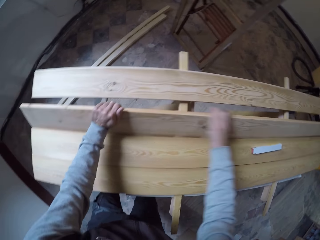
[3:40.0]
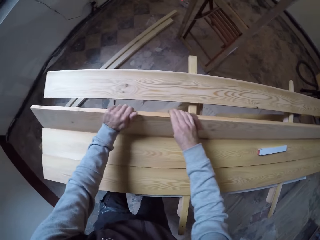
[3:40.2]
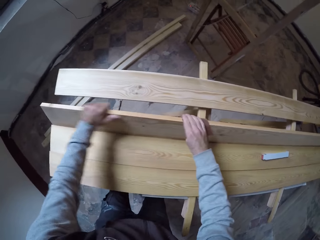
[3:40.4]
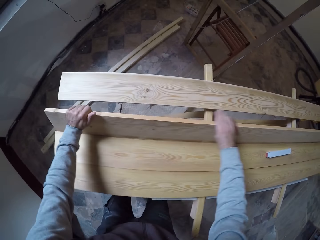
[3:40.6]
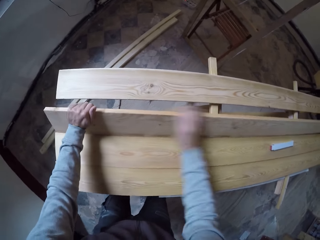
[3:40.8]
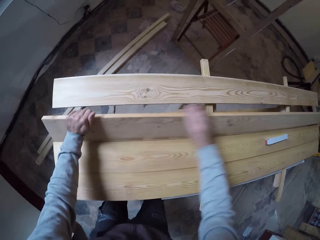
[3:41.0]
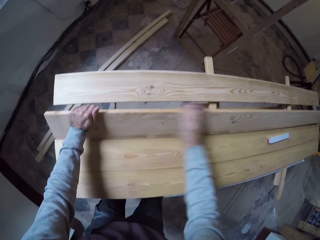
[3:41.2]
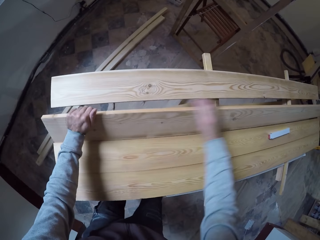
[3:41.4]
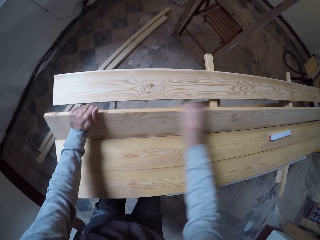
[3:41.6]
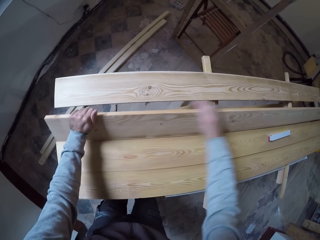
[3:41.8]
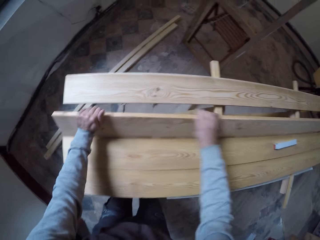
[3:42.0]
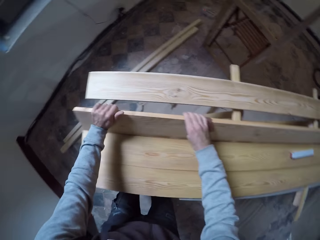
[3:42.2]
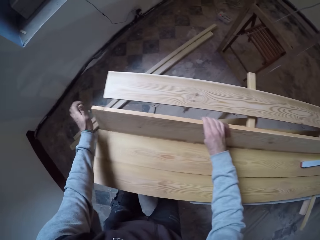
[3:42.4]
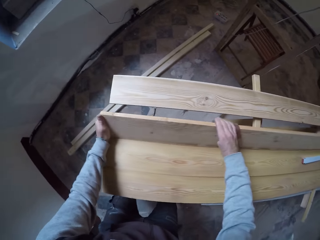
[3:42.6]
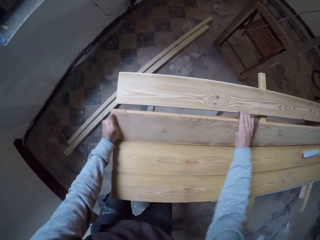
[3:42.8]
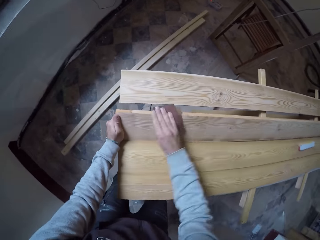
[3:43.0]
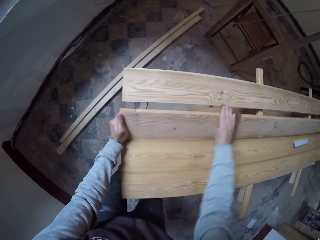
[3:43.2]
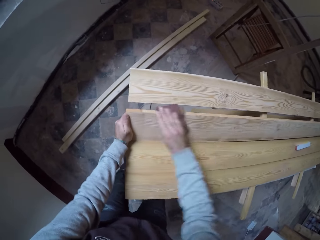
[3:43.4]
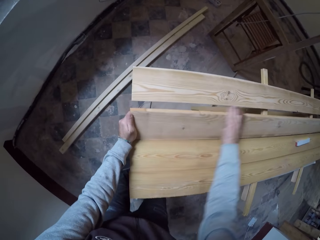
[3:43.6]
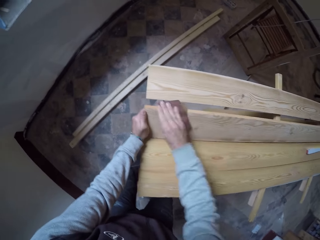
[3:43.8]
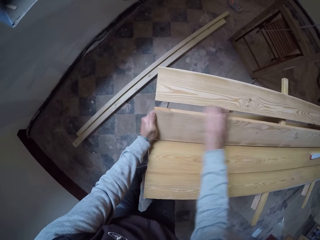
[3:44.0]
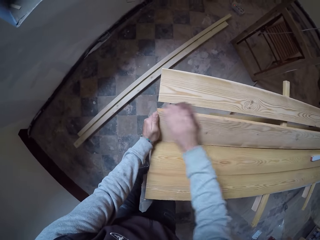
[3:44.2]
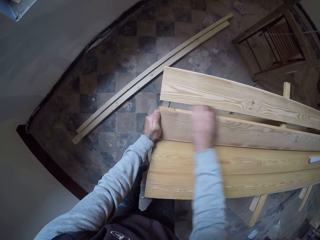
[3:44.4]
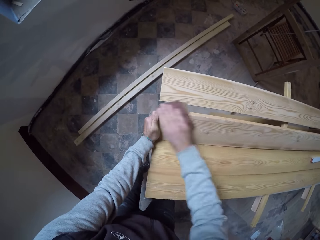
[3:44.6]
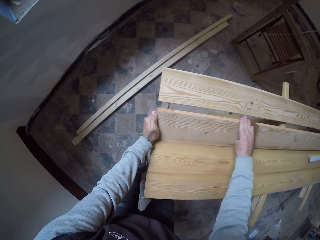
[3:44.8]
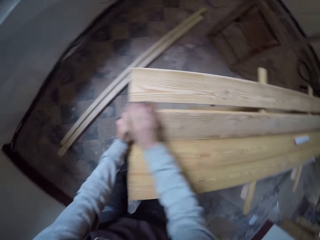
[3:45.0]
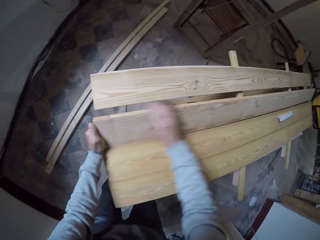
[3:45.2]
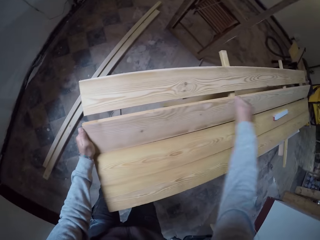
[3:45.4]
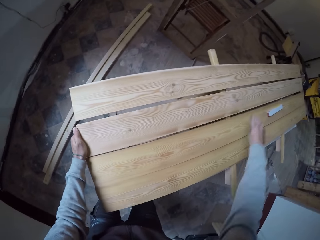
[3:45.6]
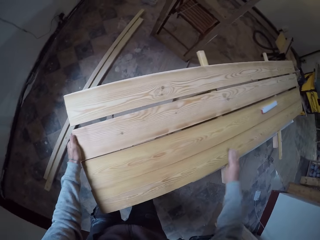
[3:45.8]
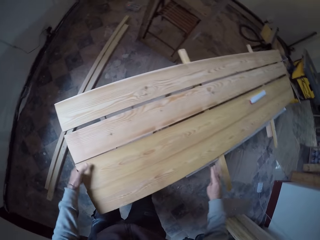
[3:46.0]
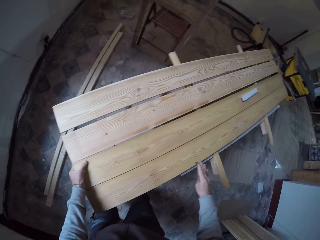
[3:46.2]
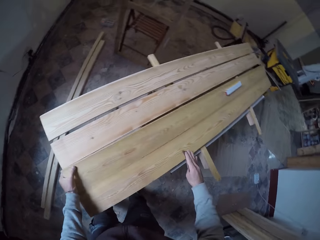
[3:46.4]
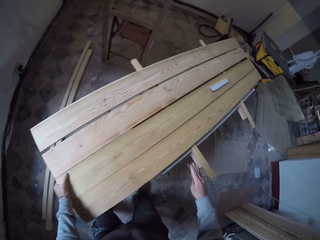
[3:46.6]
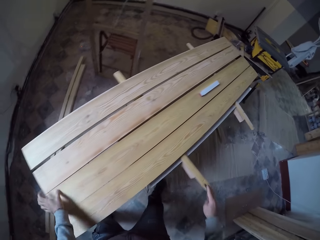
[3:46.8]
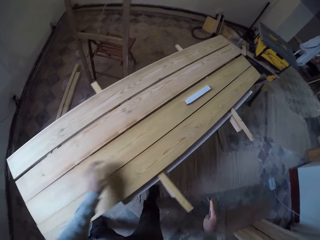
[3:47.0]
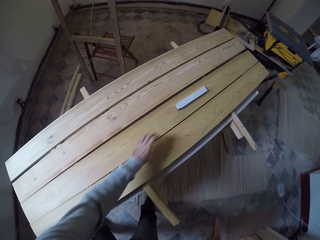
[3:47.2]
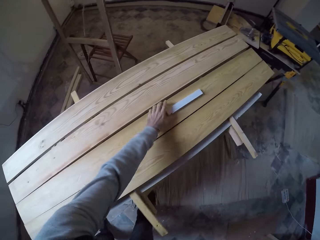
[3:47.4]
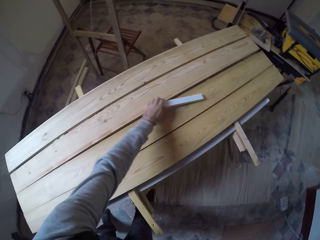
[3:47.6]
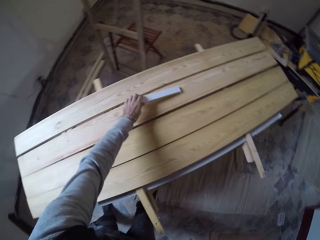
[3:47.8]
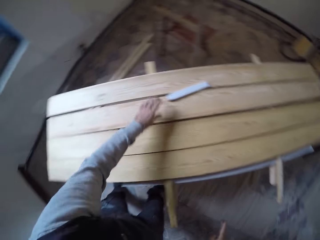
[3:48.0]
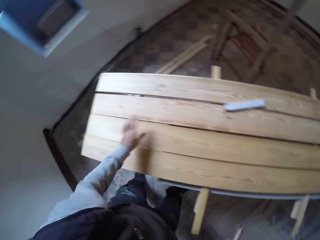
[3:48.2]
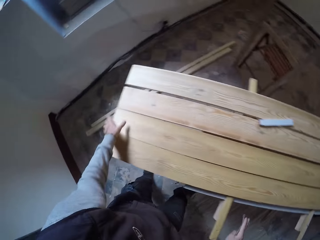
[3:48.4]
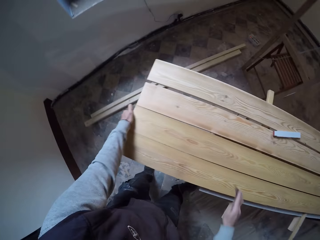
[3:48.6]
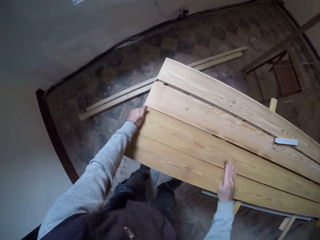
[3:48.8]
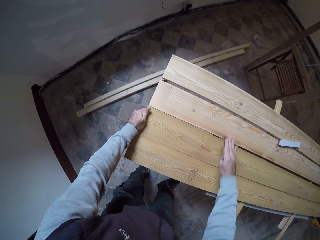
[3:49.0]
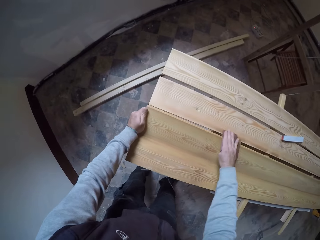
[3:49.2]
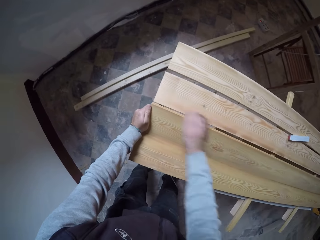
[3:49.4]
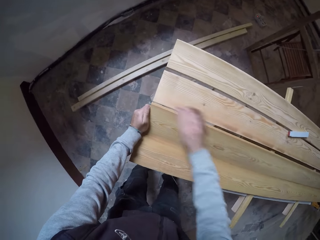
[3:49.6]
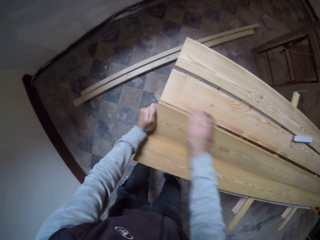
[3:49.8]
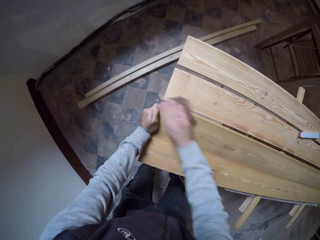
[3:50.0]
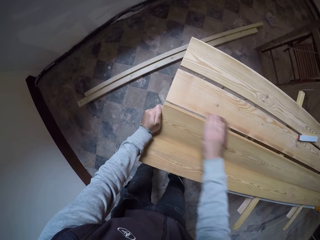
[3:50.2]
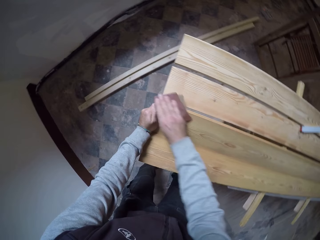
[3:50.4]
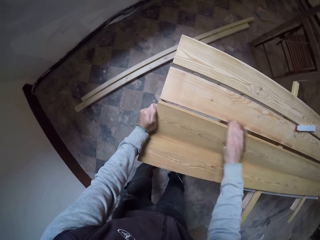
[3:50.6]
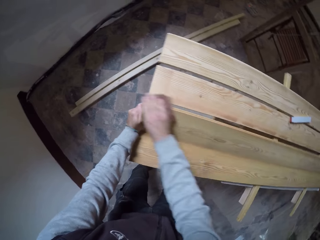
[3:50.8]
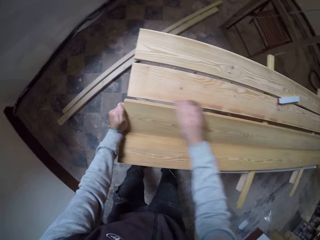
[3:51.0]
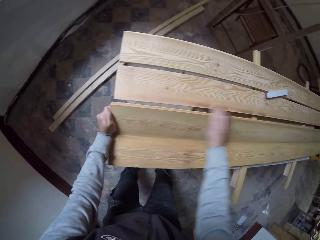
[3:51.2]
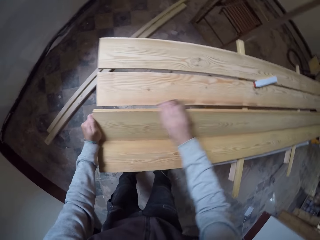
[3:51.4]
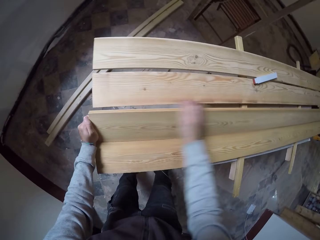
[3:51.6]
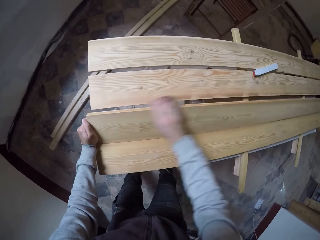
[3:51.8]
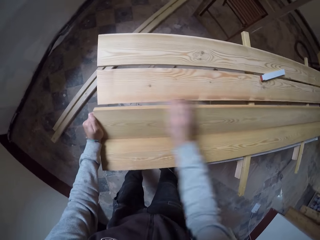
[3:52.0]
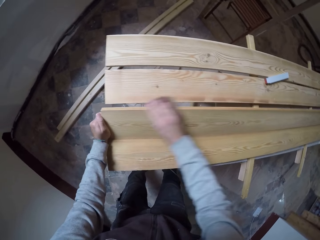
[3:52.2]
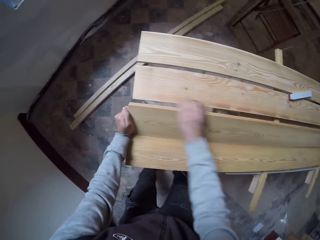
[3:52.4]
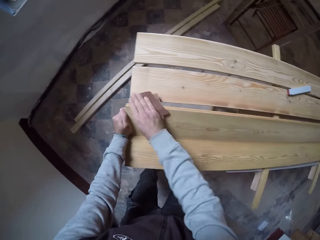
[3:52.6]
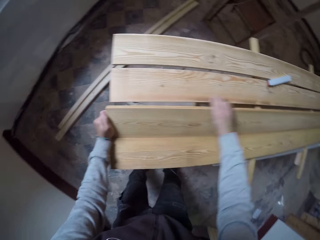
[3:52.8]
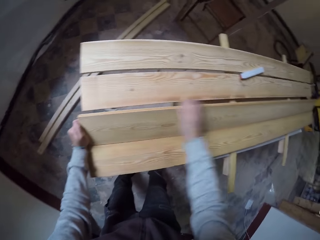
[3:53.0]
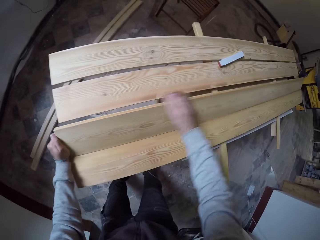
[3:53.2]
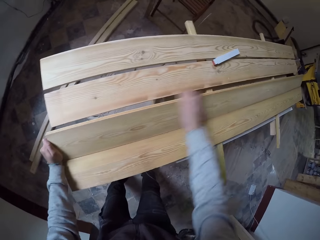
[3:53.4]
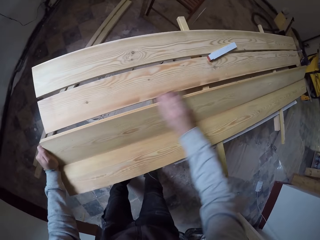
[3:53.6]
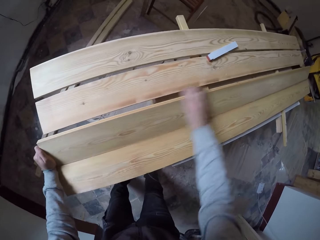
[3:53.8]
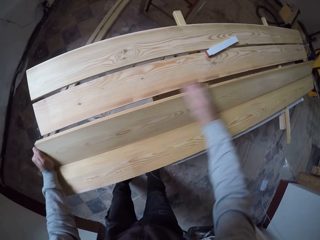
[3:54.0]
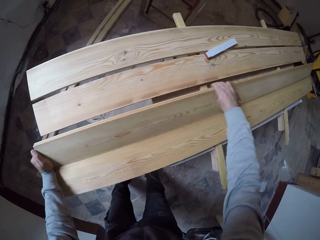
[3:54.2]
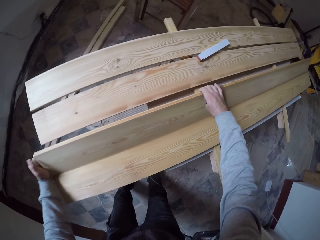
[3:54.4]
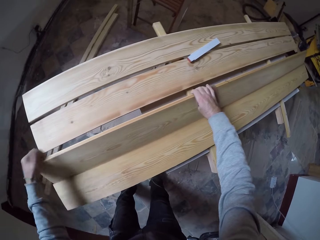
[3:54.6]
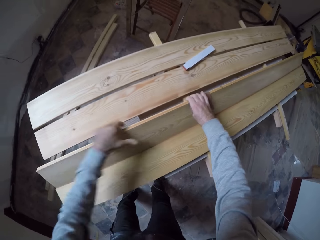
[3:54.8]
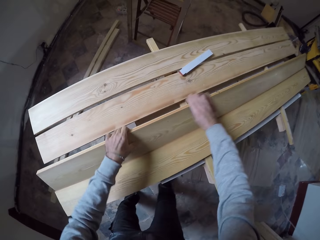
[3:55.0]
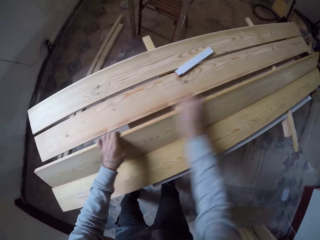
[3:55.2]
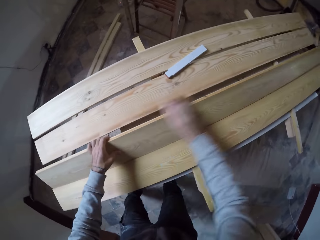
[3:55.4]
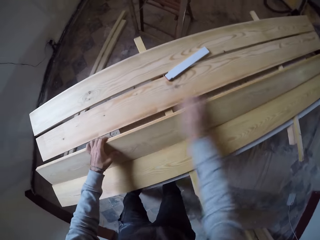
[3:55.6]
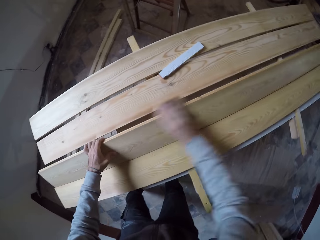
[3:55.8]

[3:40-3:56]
The camera wearer picks up another wood. They move the measuring tape. They scratch the wood with the sandpaper.

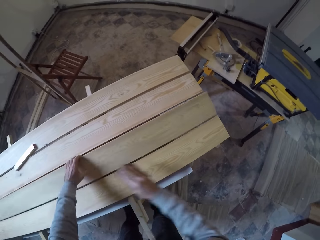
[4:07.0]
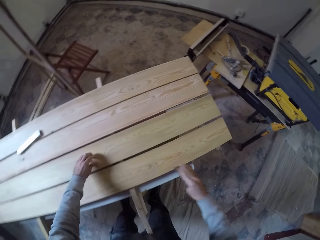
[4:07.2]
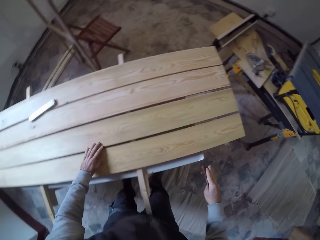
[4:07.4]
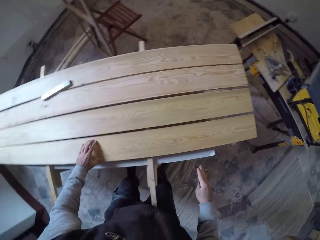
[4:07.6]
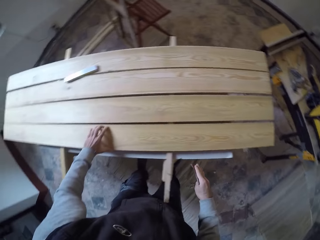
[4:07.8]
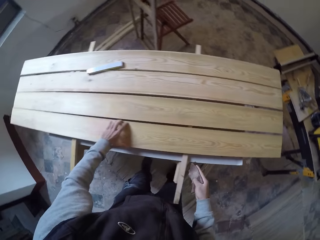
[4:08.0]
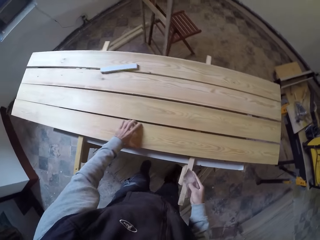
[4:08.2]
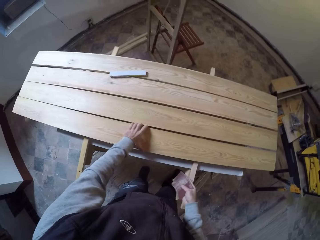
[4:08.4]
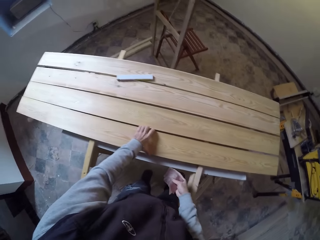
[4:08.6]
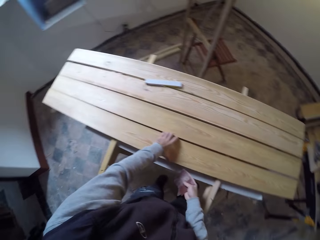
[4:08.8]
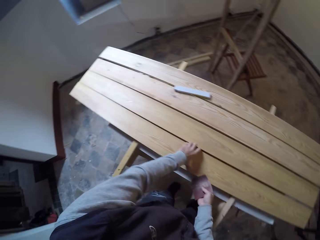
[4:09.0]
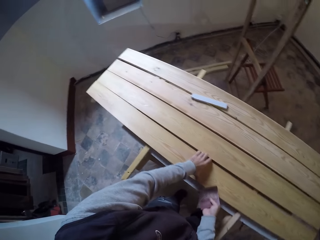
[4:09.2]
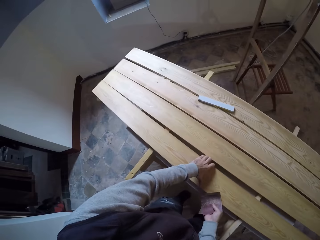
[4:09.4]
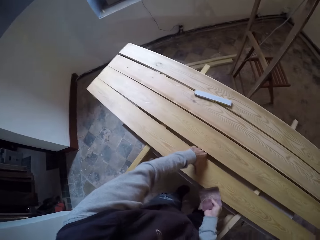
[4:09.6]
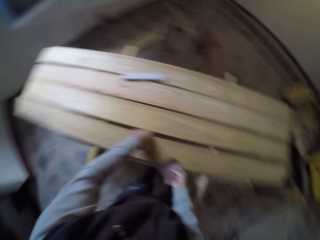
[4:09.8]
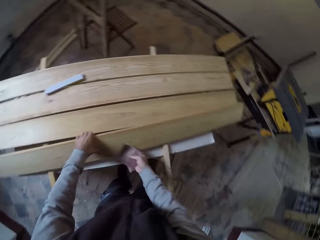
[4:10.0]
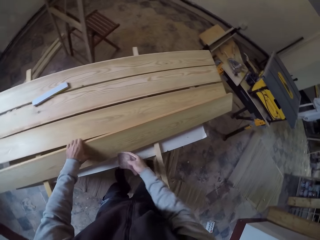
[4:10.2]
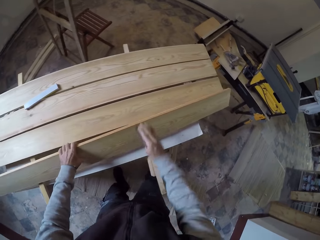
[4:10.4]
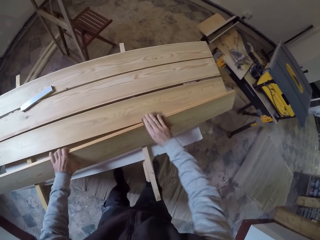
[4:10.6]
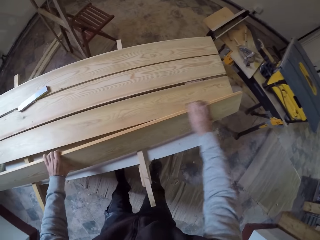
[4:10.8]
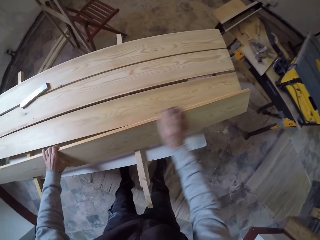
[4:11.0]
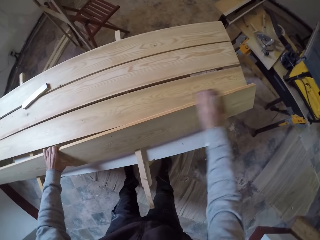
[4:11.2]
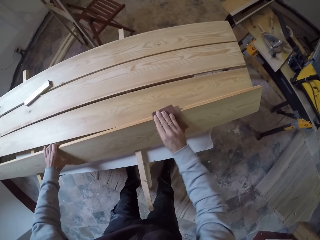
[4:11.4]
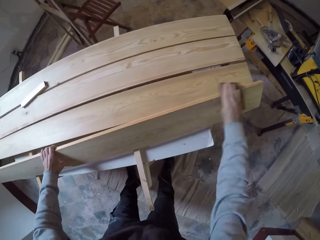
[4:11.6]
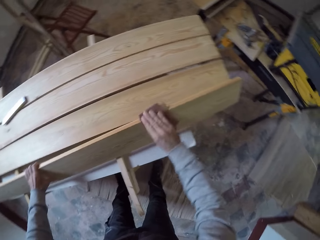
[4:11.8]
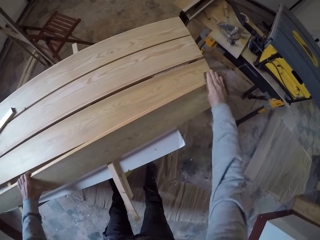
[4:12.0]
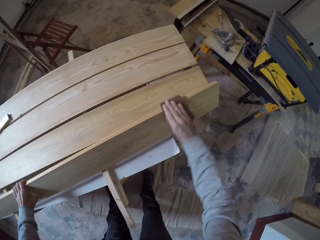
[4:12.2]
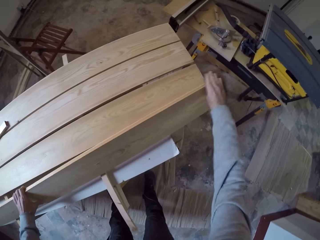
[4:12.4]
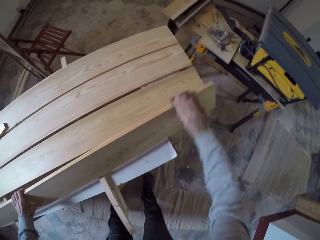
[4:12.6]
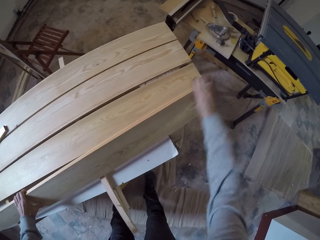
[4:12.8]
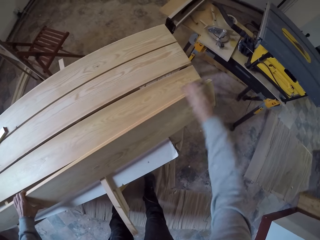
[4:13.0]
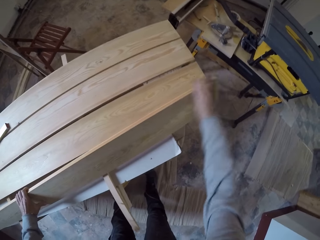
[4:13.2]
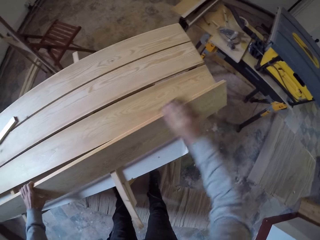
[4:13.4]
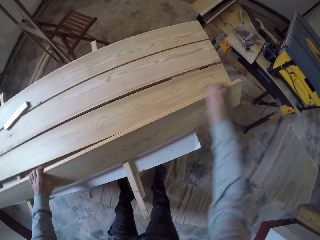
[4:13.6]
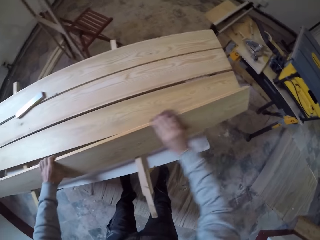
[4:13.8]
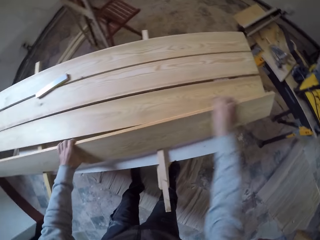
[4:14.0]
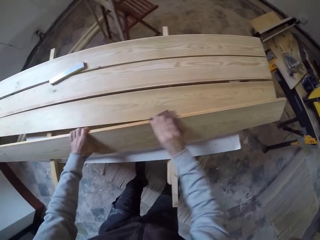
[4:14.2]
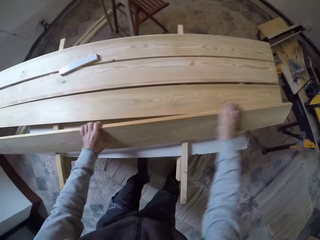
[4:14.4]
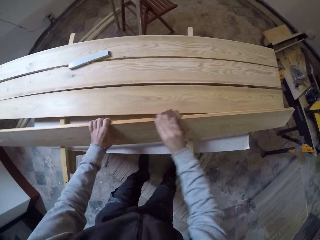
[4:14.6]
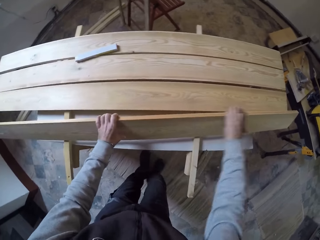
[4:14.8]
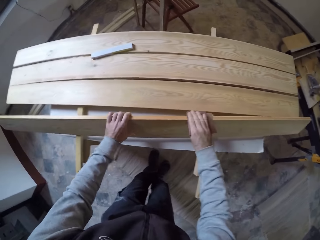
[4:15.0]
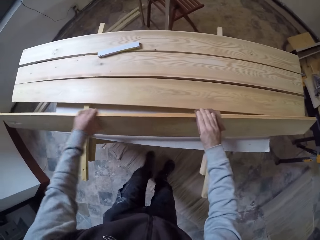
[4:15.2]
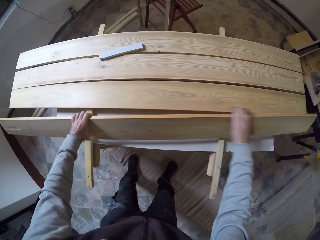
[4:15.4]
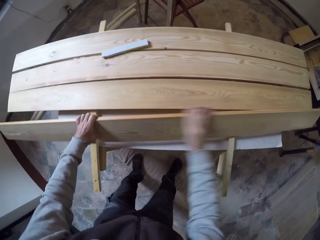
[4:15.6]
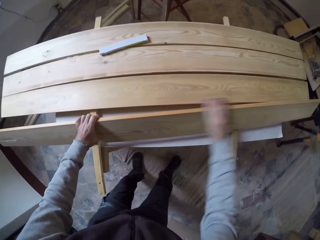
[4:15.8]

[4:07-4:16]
The camera wearer picks up another piece of wood. They scratch the wood with the sandpaper.
